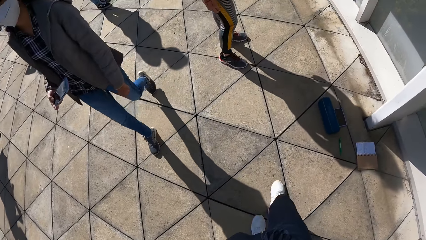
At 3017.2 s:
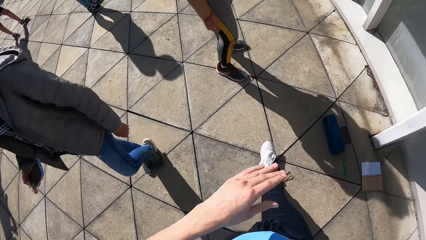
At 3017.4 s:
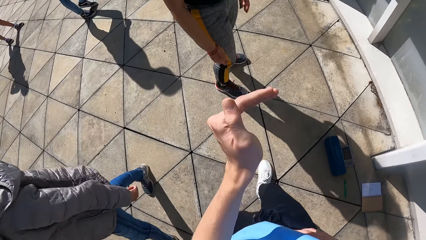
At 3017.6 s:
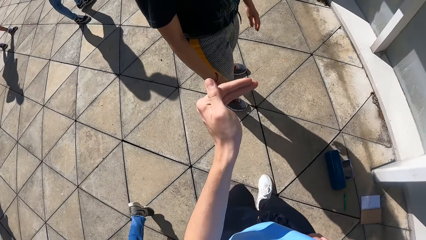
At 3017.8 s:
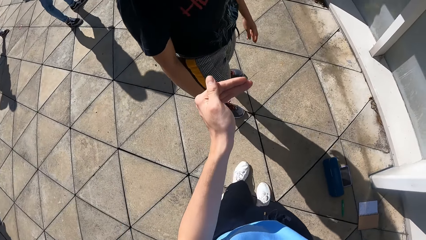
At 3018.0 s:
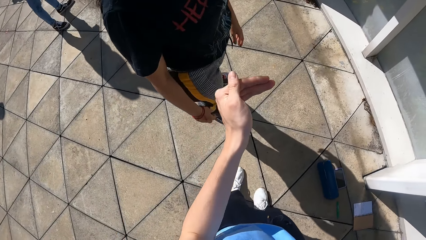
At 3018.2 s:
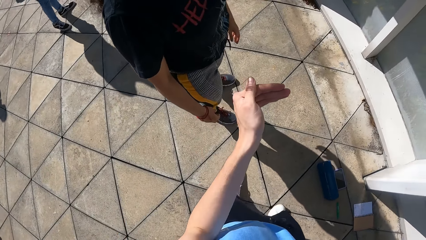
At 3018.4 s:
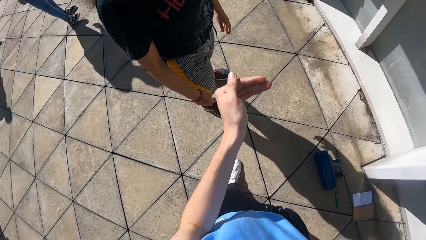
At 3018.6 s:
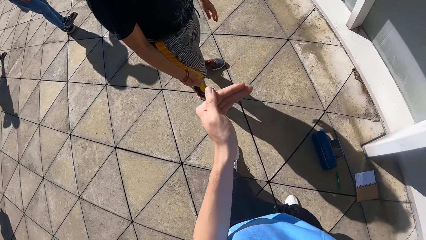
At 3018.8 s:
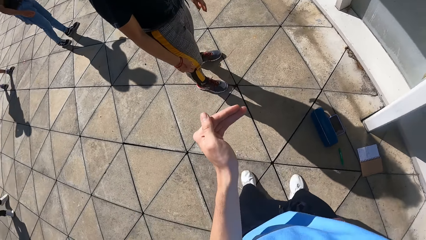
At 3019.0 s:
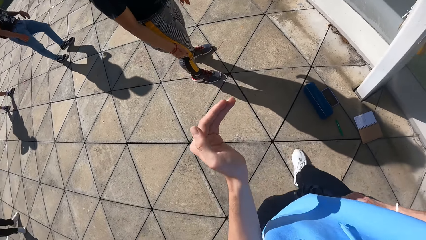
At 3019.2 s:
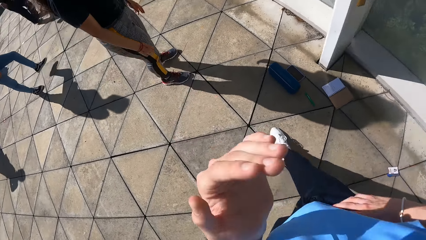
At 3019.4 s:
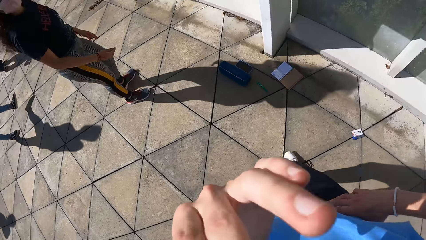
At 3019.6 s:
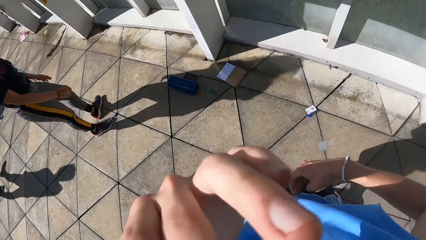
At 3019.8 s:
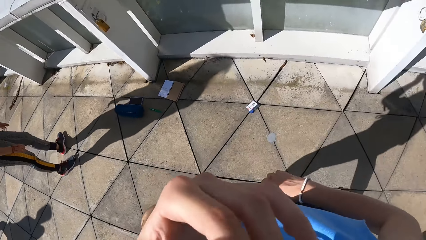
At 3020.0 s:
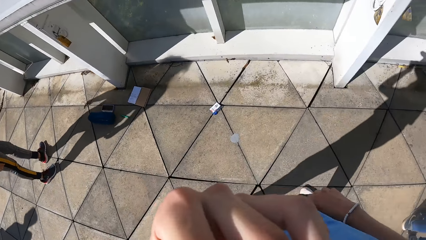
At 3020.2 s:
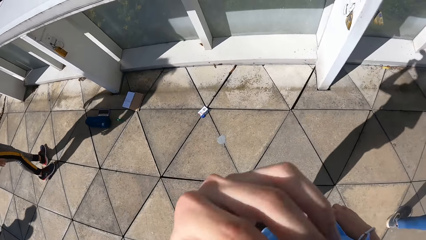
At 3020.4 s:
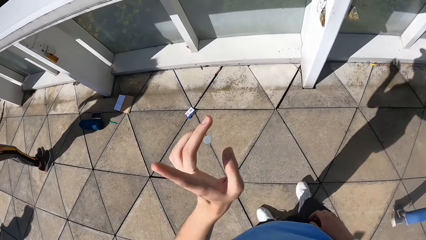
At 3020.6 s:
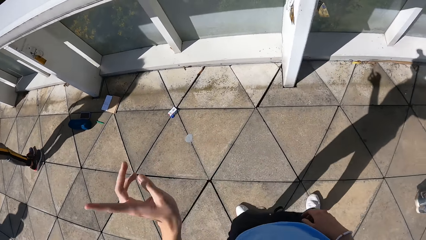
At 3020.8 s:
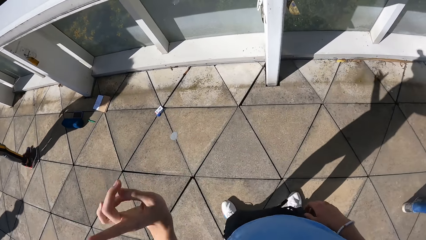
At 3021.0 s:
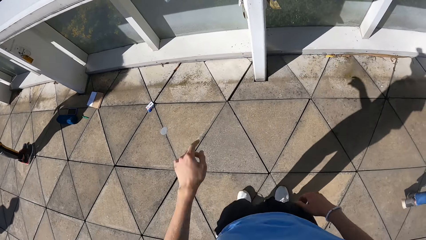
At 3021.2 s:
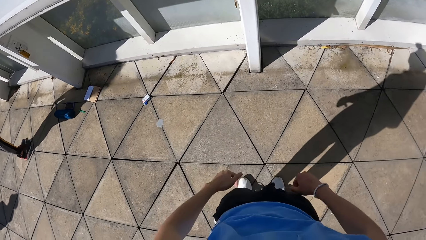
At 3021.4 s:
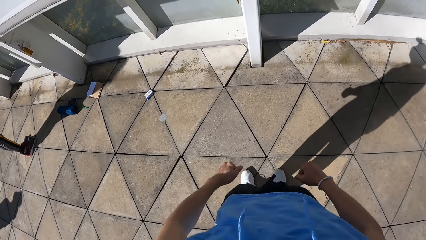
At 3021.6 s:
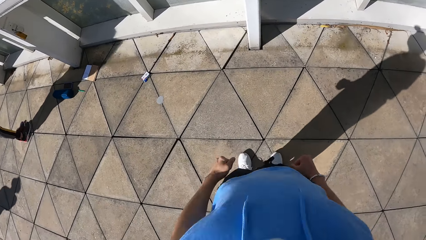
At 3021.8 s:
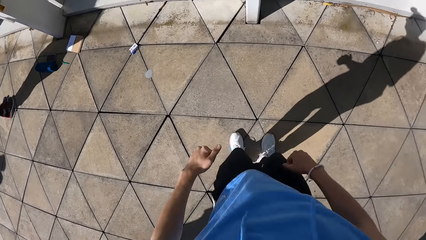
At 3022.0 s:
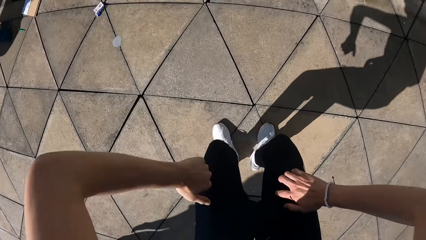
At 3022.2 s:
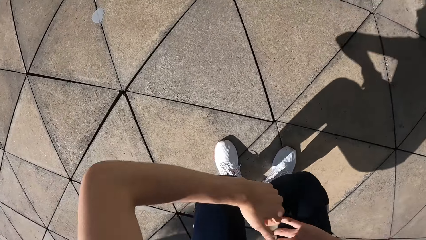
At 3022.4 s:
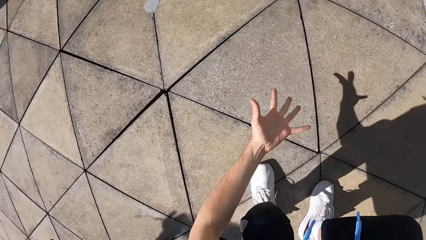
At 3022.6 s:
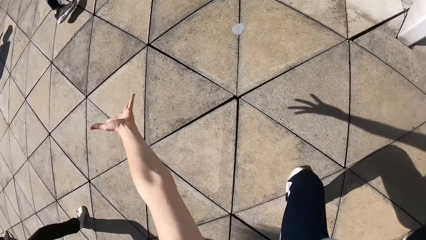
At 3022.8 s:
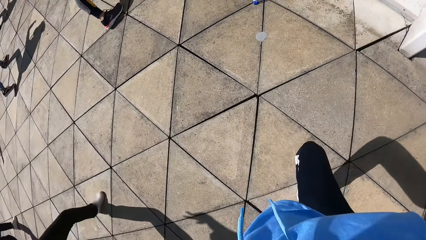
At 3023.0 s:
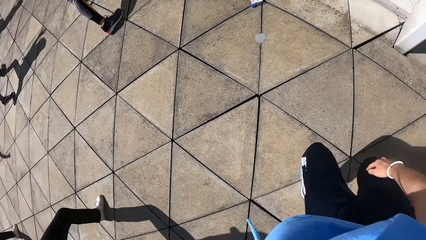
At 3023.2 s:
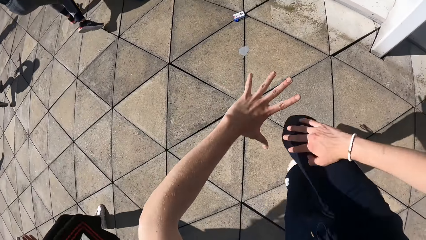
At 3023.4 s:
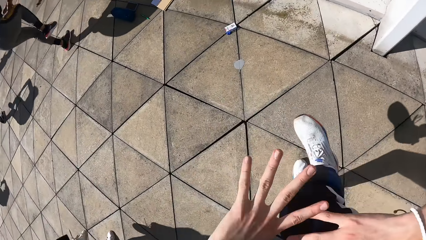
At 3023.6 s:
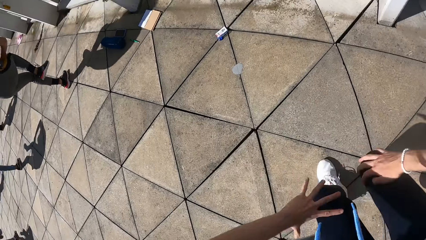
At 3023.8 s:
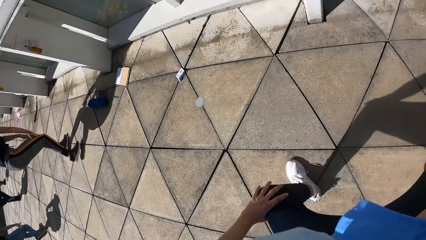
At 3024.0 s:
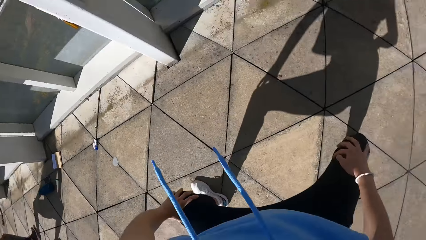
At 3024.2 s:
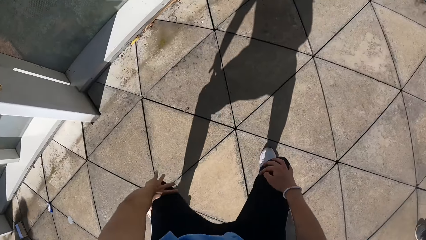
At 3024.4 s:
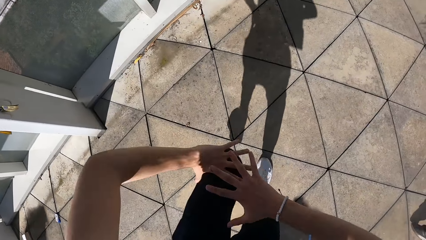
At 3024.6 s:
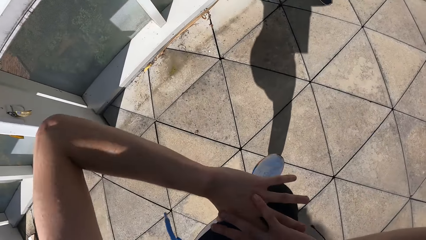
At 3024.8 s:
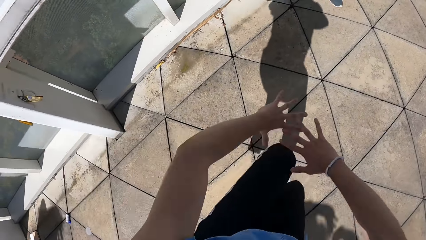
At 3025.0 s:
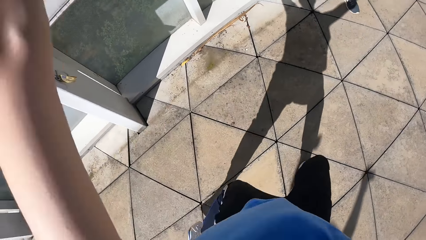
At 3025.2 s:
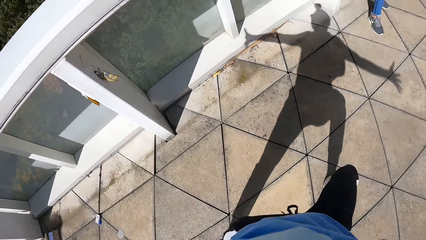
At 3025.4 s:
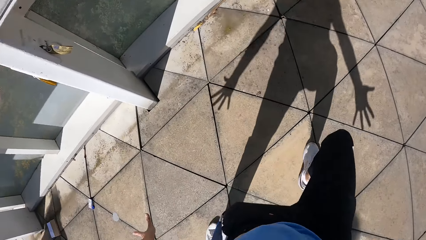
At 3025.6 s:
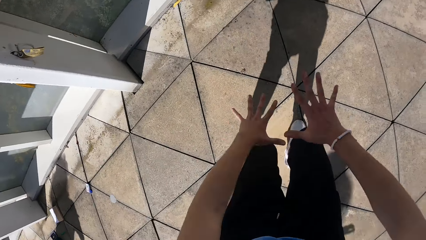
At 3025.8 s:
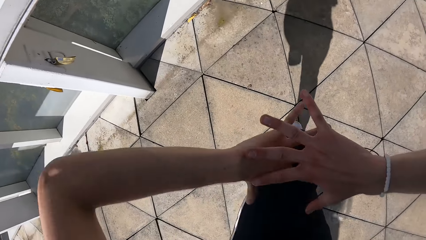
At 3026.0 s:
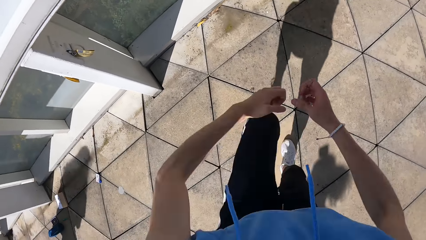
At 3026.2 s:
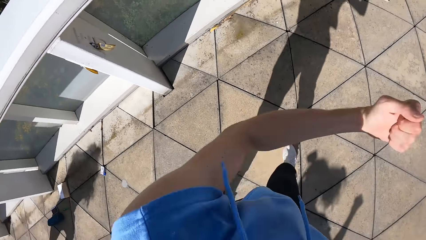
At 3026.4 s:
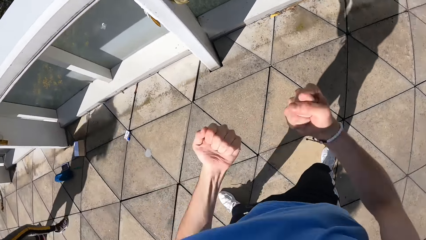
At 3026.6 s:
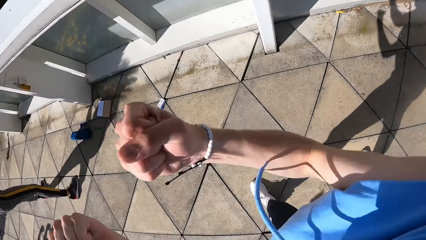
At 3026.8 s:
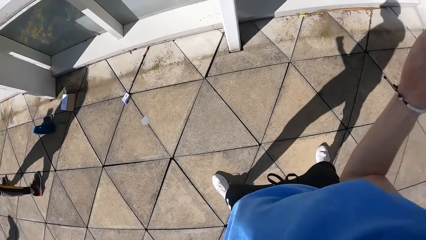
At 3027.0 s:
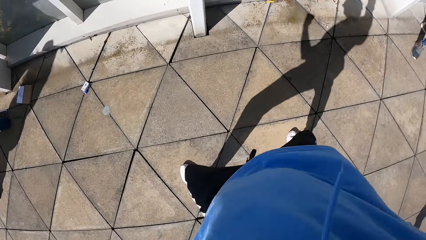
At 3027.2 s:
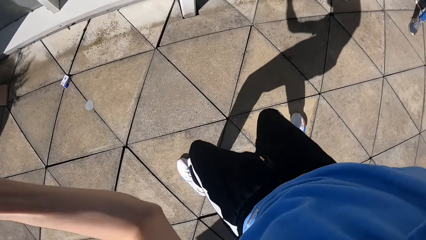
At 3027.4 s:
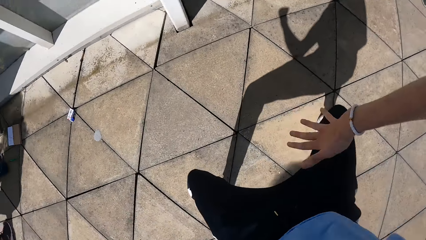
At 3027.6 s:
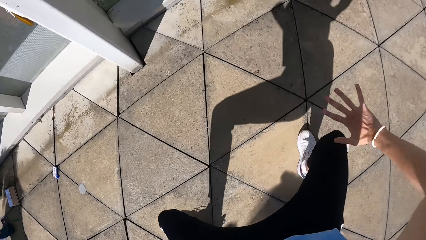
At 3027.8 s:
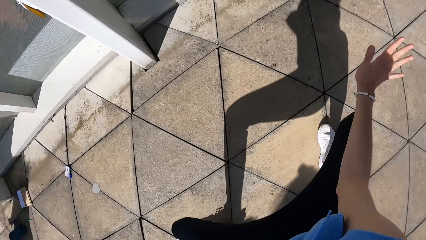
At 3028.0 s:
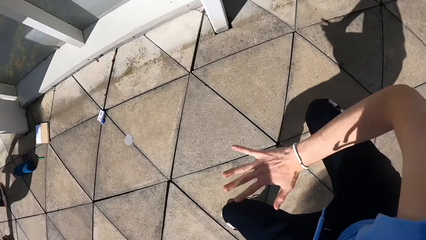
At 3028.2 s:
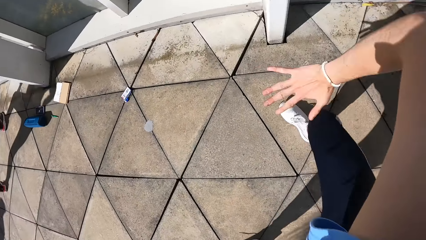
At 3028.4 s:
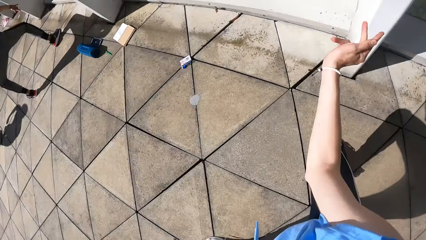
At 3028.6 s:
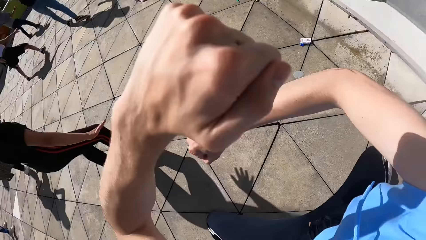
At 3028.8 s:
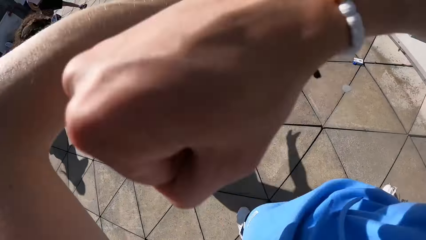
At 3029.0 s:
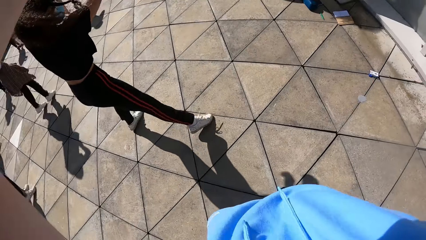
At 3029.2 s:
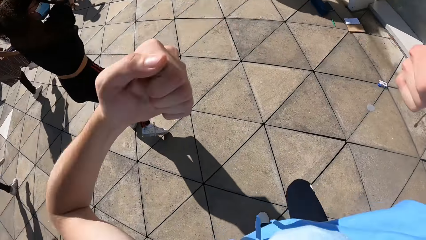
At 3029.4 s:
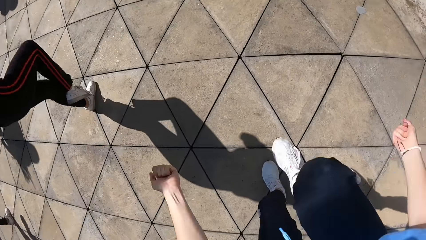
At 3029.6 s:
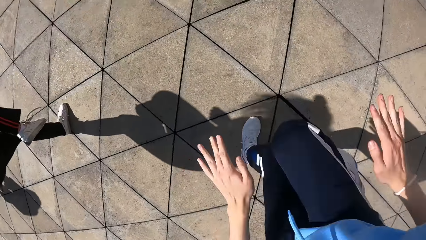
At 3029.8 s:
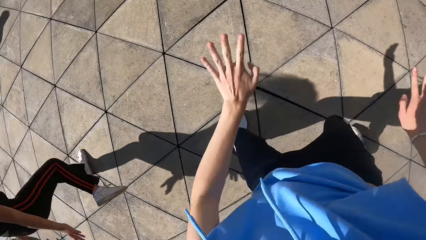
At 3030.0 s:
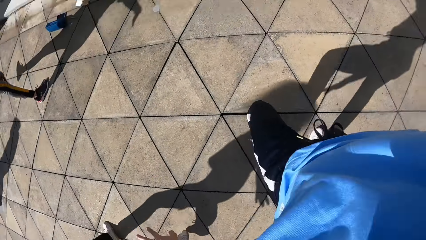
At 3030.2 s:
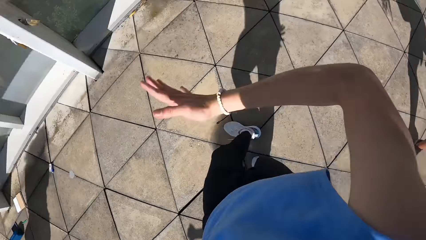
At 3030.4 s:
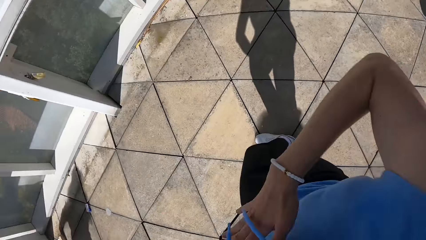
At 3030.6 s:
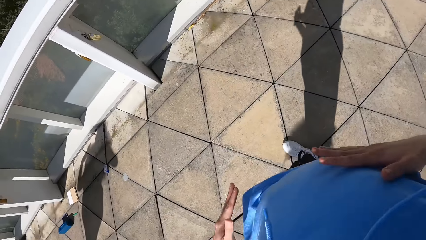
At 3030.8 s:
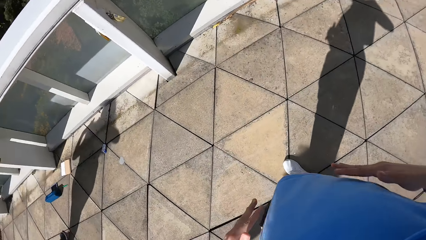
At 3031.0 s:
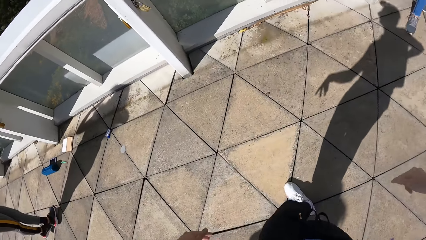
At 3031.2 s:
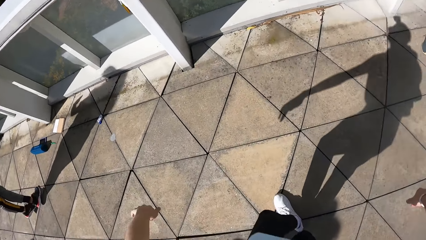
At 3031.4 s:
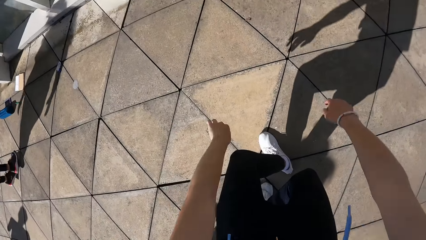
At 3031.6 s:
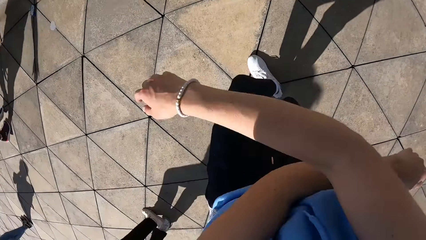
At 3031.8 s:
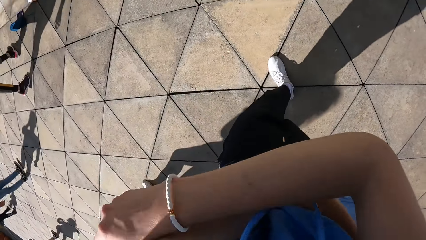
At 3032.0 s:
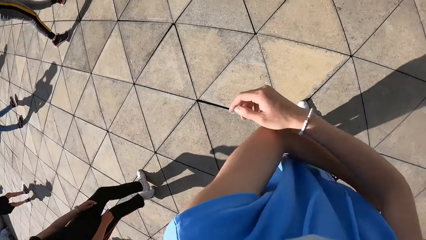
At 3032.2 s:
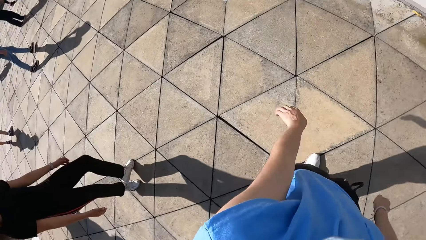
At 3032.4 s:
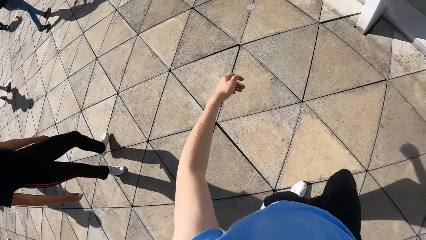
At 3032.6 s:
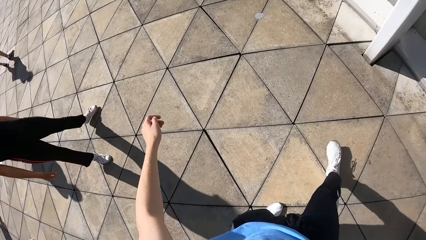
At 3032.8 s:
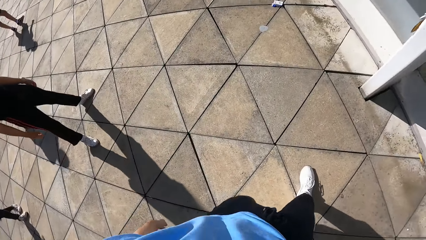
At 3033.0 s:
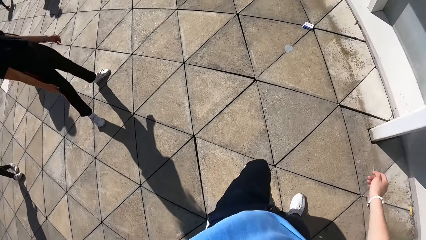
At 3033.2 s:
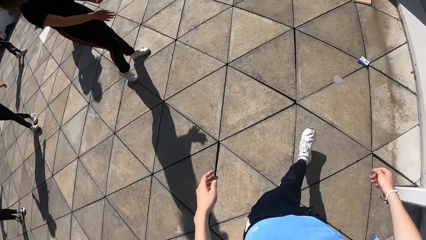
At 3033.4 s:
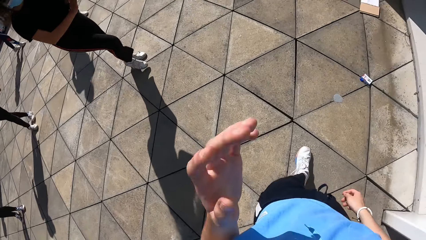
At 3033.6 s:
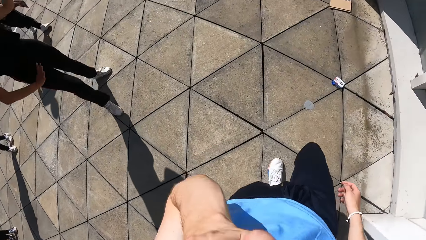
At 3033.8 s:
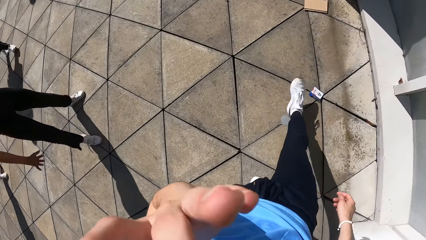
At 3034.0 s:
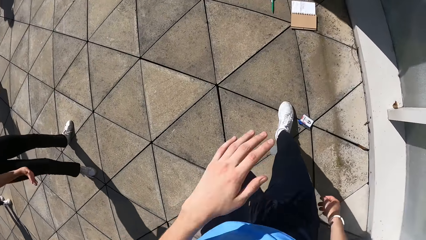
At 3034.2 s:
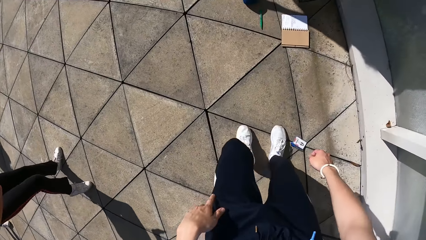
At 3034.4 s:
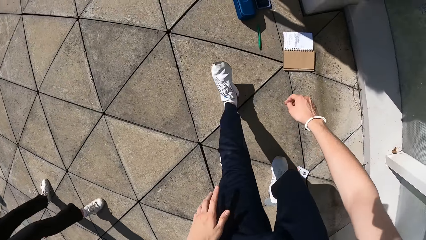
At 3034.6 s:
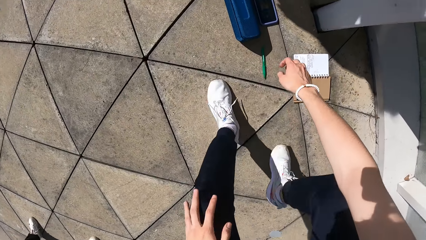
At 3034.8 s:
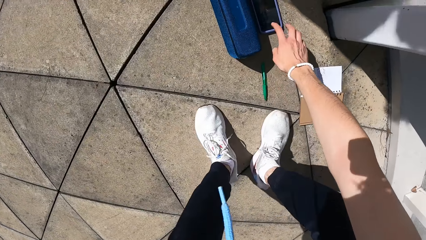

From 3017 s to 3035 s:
The camera wearer dialogues with a dancer. He touches his face with his left hand. He dances. He teaches dance lessons. He walks on the slab towards a phone on the ground. He touches his face with his left hand.
